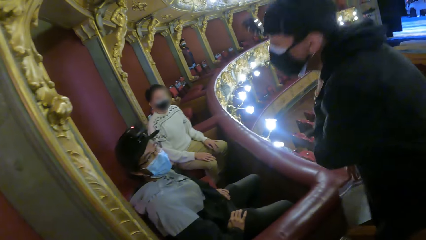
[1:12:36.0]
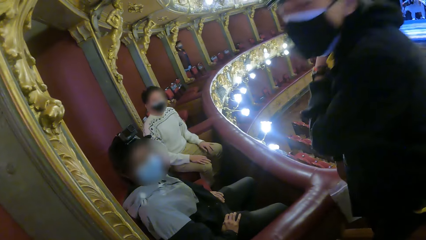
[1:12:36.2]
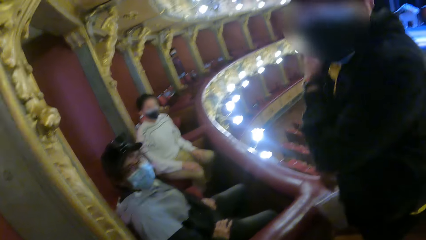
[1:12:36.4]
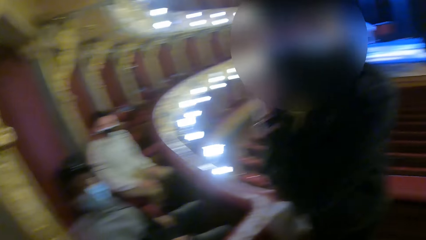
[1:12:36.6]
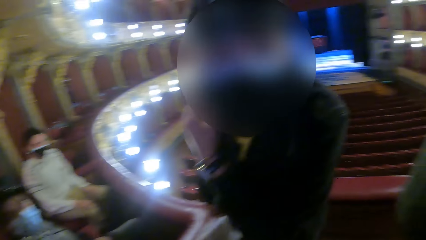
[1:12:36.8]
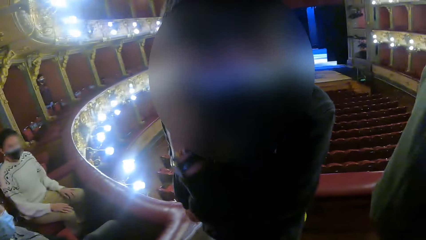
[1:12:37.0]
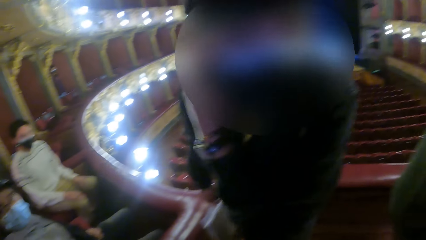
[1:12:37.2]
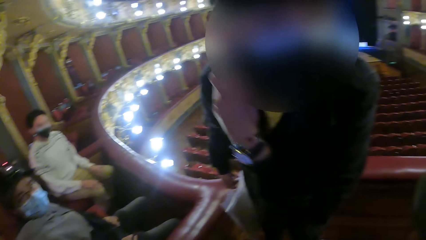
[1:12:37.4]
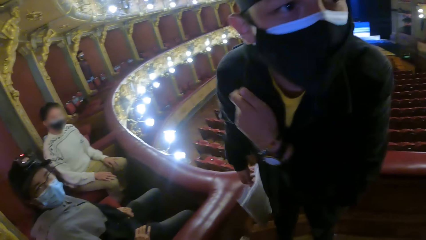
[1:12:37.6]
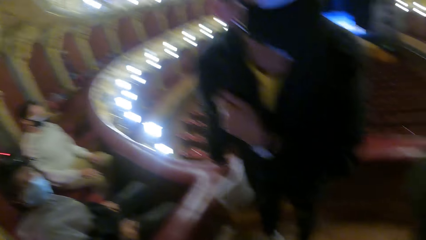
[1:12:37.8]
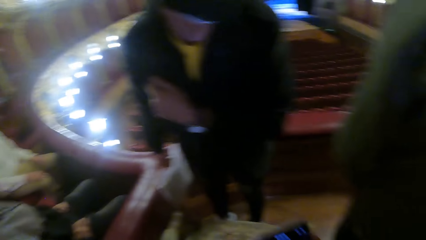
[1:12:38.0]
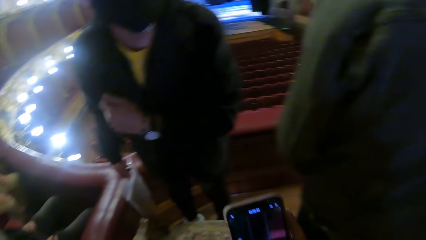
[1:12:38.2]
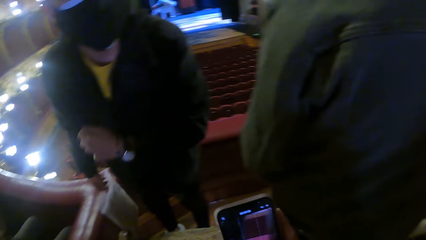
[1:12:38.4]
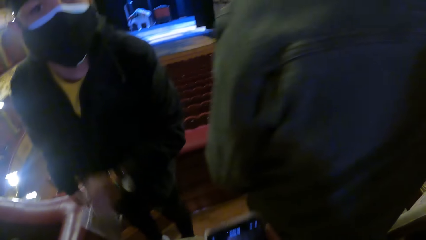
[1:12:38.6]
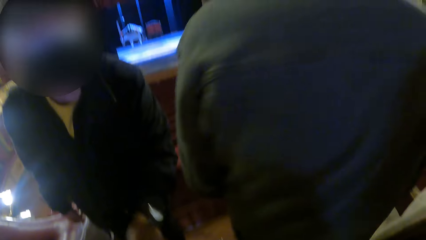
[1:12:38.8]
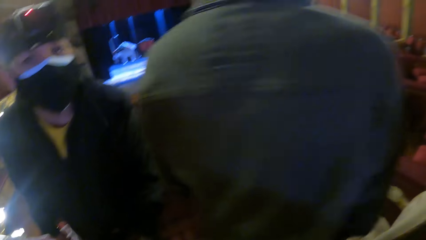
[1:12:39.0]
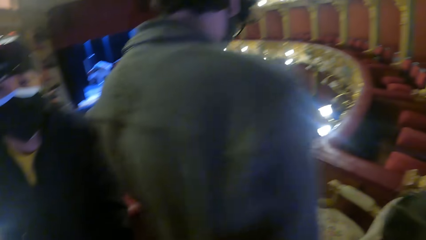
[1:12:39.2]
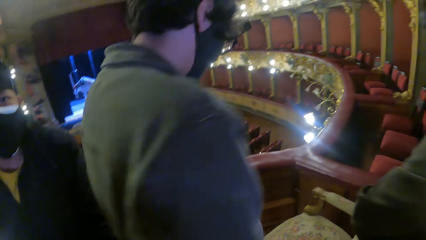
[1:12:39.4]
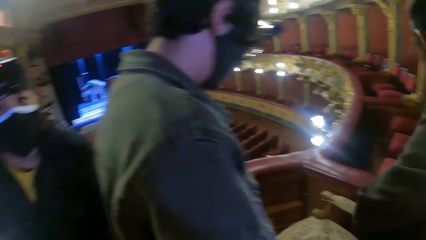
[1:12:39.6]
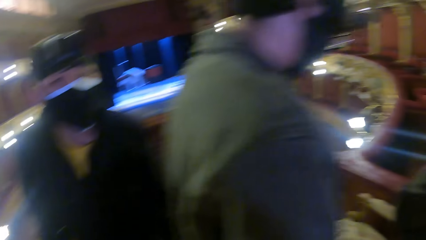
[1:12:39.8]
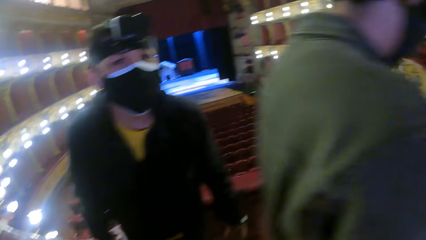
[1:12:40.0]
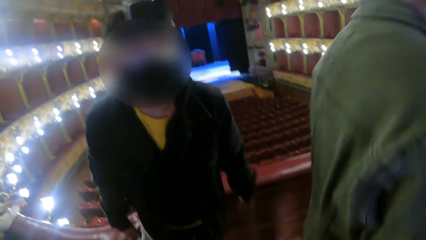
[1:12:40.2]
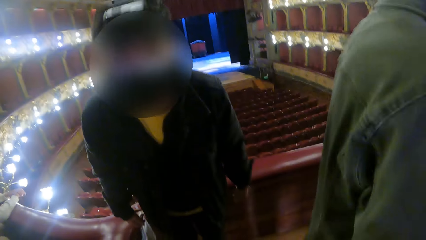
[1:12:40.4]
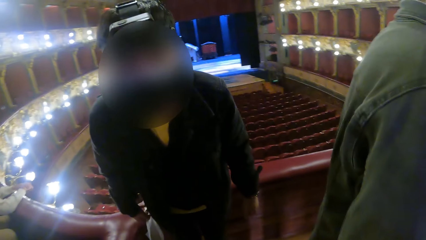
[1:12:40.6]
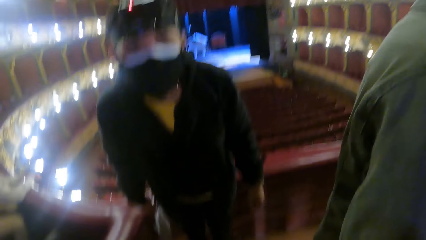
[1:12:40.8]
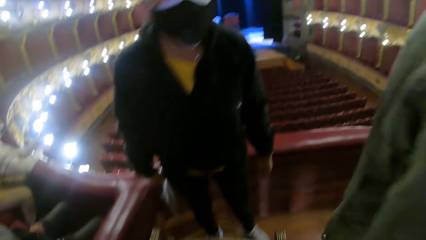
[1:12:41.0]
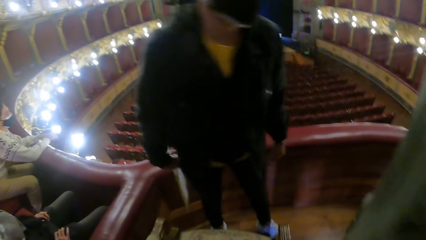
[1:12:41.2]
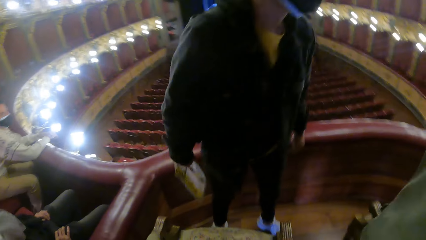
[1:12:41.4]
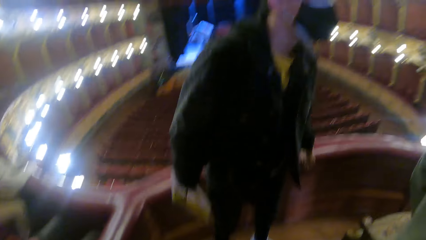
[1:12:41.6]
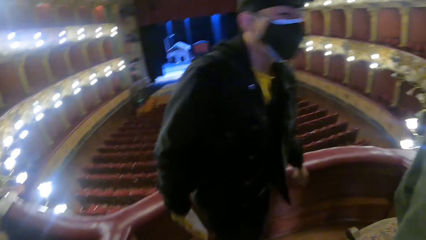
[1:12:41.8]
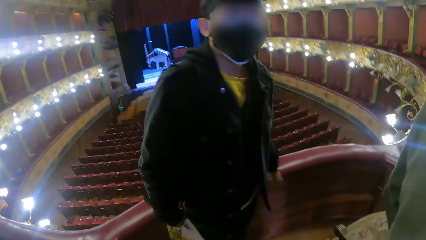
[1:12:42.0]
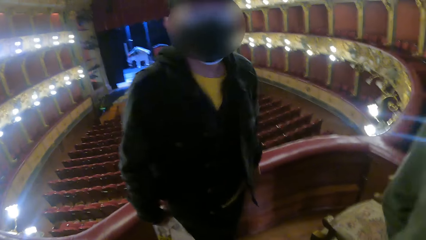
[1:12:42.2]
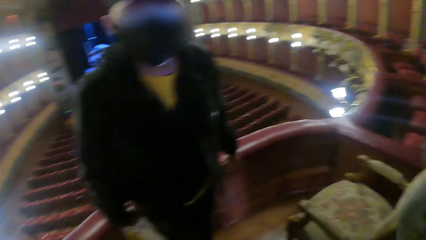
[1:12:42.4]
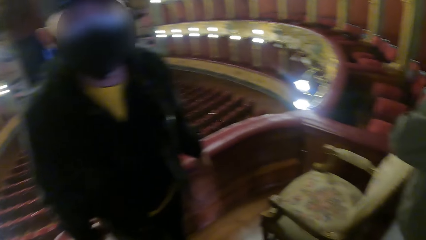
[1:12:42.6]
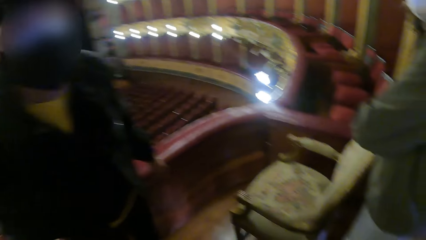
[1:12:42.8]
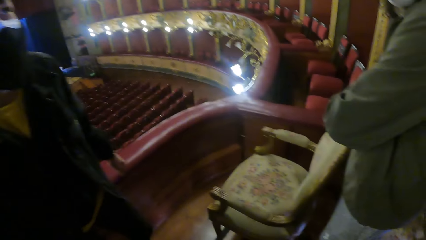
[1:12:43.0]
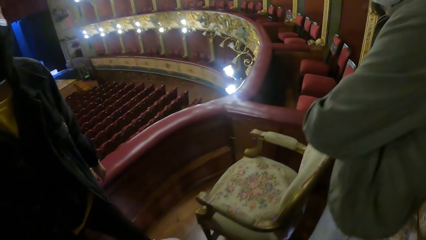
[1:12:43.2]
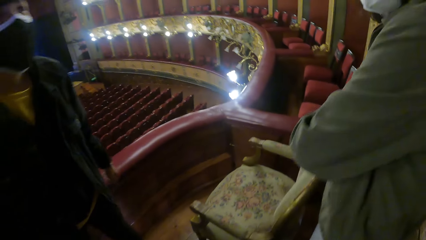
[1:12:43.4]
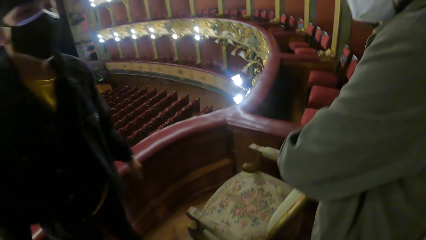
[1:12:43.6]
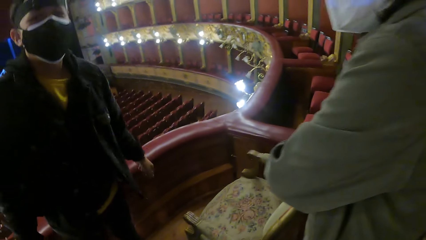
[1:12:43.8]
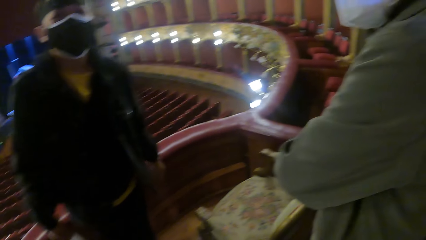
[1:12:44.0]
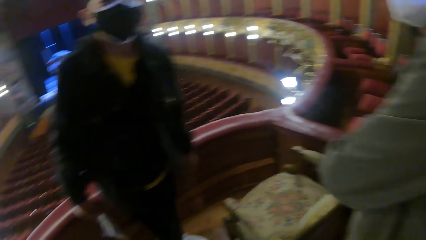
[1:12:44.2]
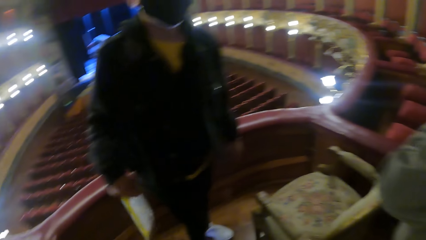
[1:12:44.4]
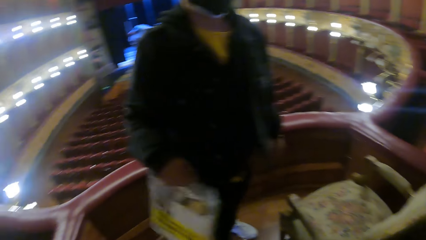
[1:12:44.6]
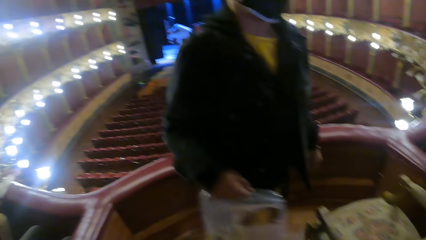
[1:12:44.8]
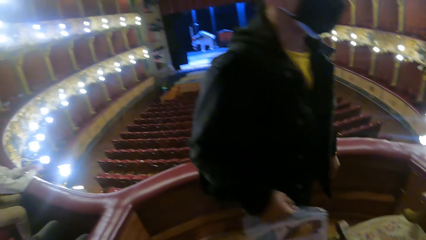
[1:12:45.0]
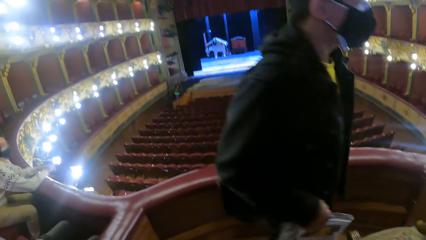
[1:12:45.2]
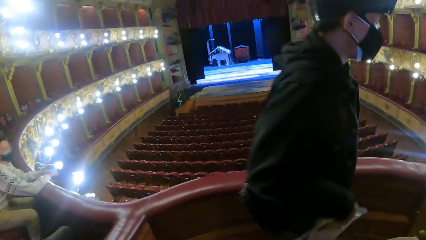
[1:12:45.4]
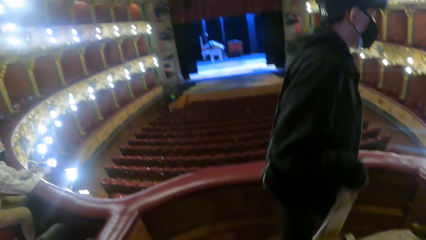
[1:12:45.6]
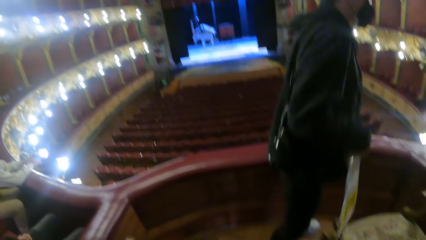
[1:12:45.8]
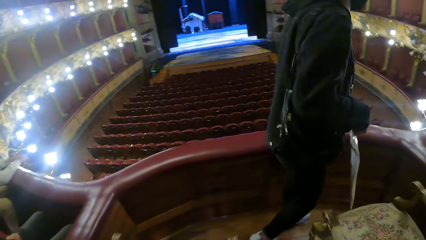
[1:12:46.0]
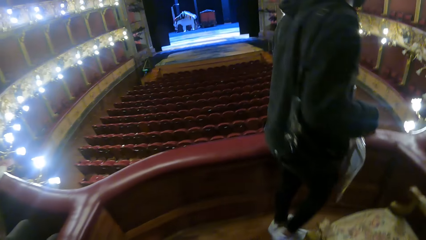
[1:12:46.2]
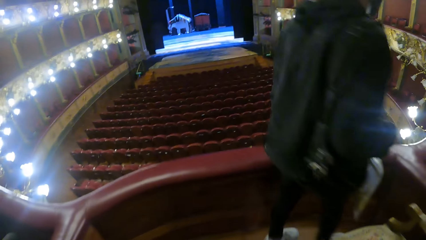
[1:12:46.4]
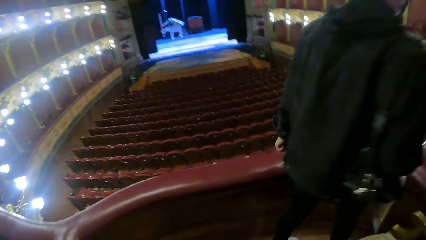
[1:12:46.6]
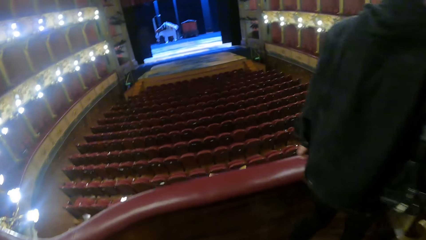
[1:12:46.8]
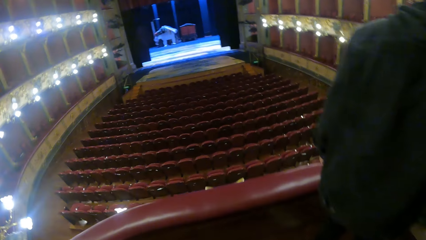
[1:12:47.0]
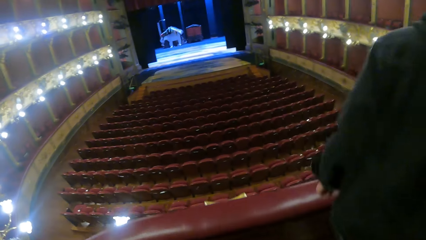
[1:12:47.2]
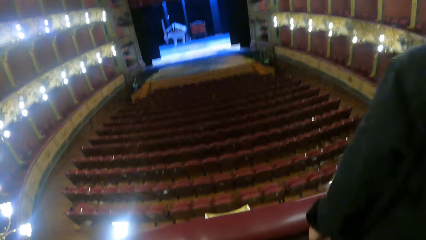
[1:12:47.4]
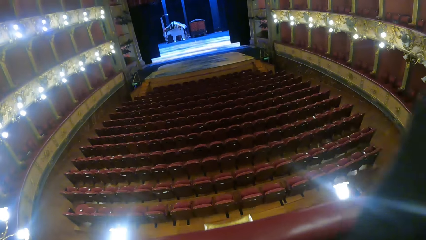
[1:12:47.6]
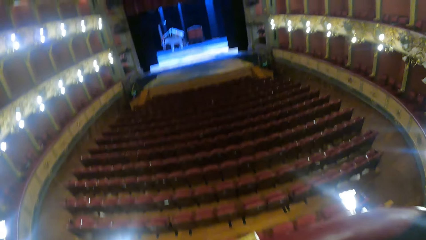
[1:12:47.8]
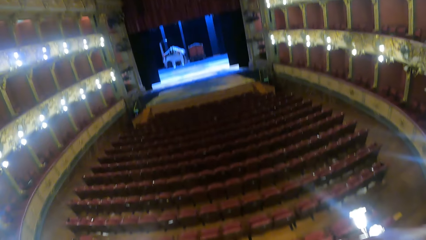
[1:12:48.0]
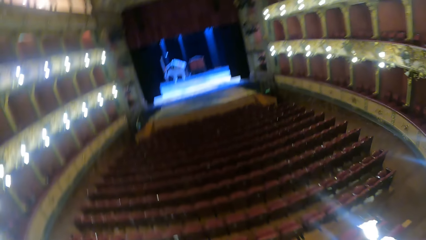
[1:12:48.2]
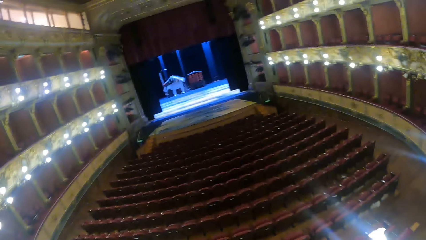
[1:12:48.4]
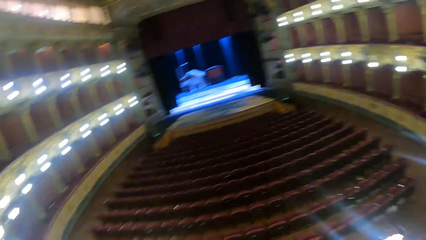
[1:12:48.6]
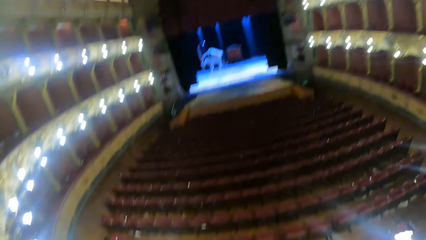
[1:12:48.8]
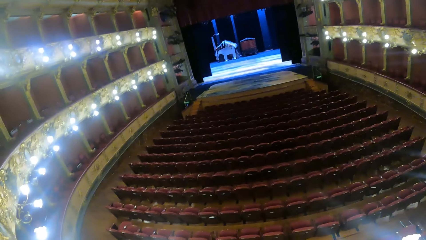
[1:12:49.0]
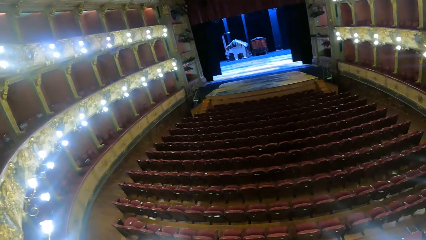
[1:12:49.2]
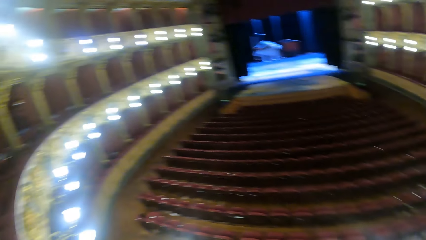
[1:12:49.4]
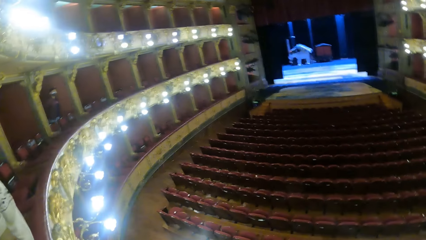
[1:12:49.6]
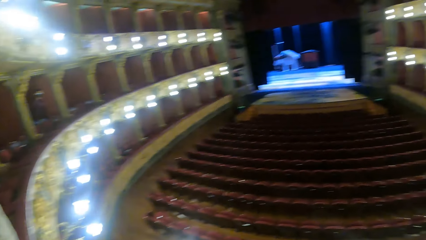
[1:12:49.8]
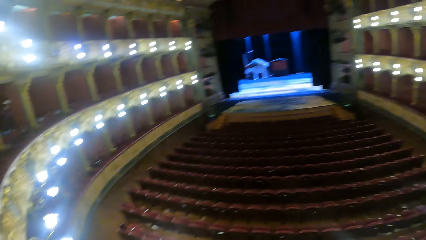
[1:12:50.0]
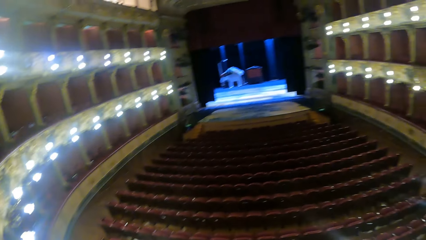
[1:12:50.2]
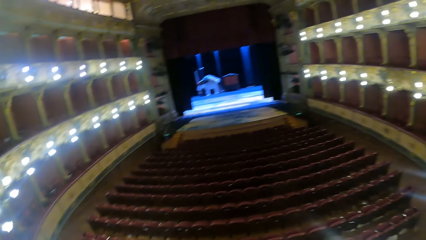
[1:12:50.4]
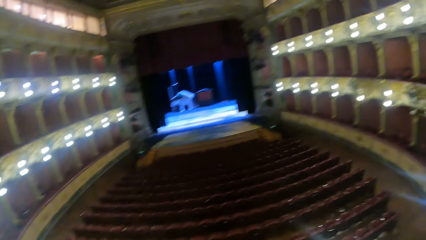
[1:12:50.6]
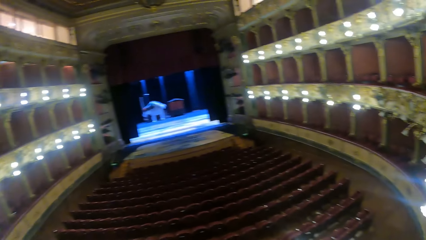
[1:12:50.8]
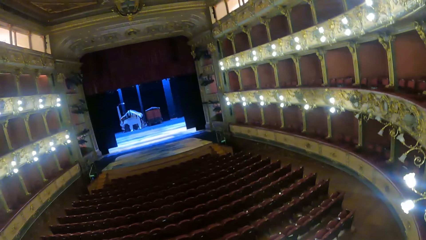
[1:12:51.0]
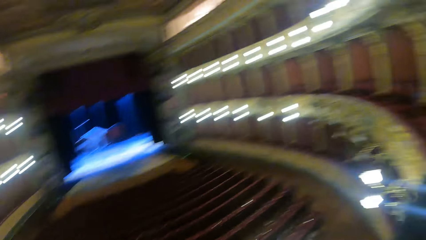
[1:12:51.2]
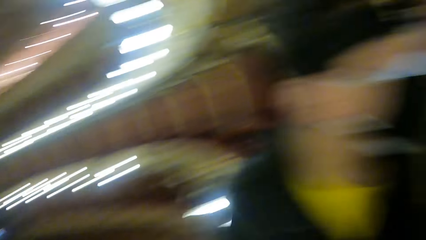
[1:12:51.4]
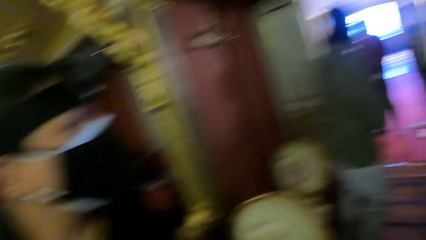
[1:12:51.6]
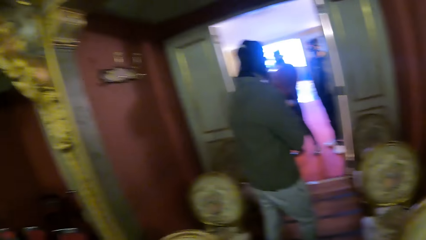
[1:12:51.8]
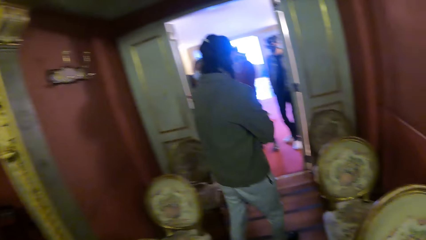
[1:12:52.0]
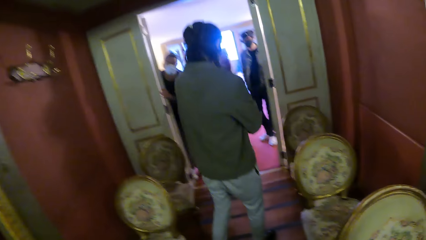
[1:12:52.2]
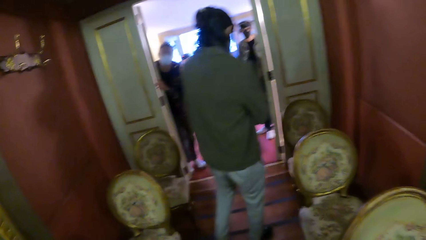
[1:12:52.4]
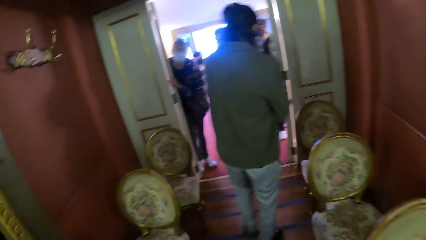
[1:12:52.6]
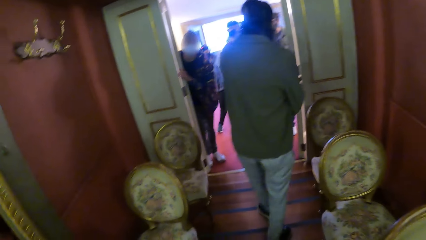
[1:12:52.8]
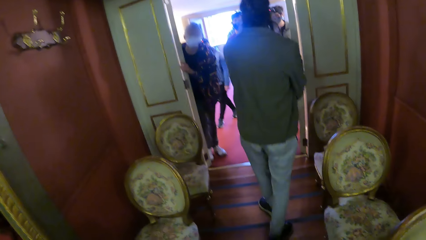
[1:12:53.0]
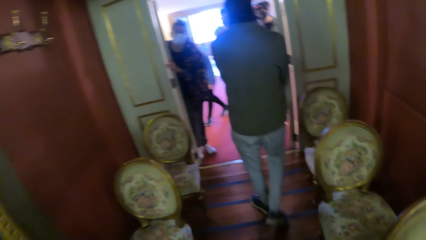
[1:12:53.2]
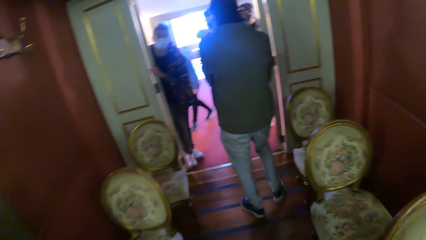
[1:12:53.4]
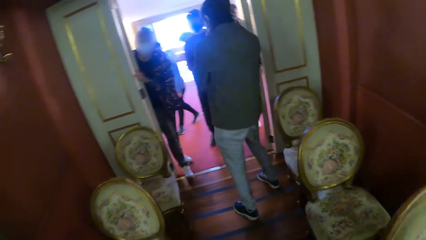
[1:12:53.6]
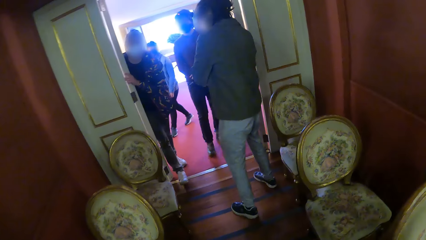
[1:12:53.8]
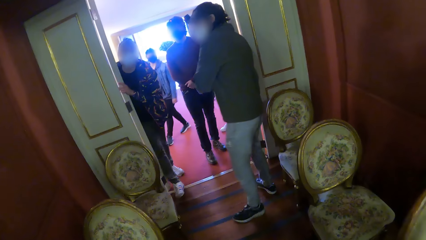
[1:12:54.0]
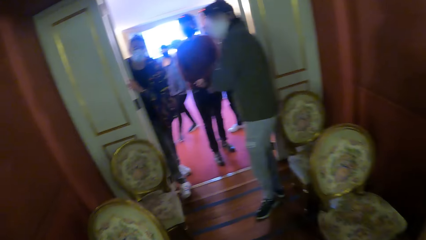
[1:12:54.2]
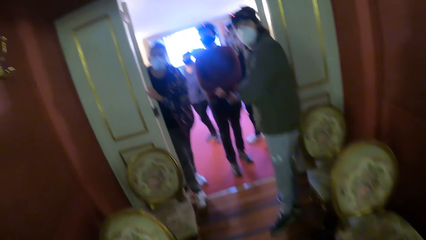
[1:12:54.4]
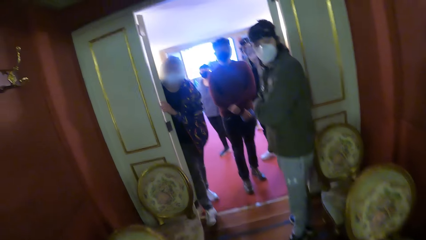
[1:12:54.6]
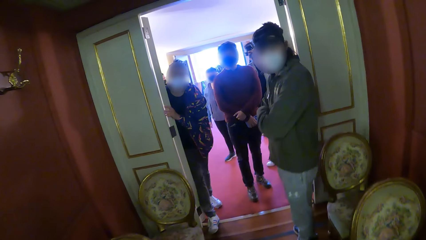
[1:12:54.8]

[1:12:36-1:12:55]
The camera wearer uses a phone.
